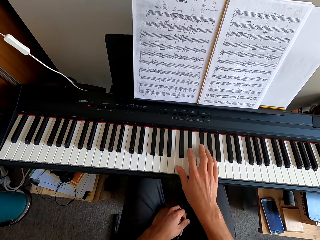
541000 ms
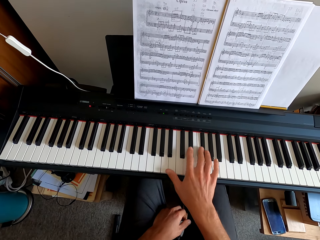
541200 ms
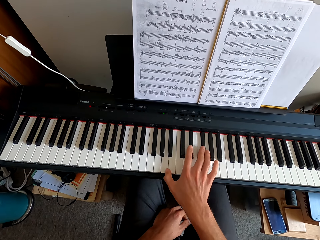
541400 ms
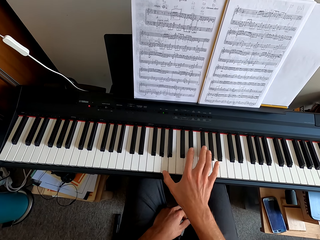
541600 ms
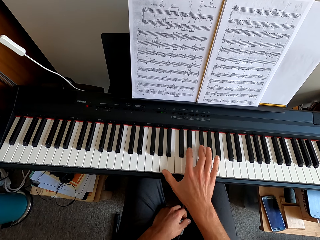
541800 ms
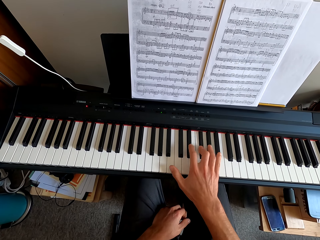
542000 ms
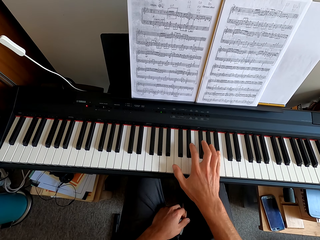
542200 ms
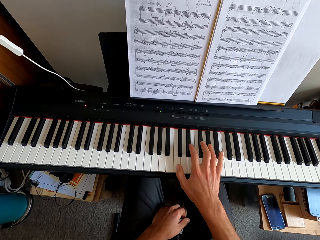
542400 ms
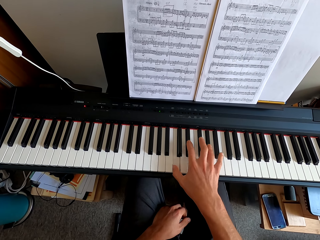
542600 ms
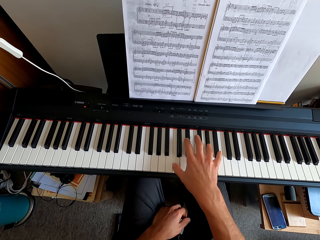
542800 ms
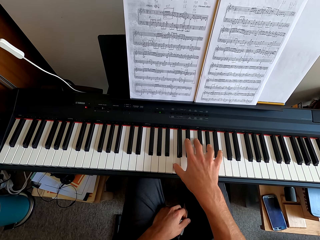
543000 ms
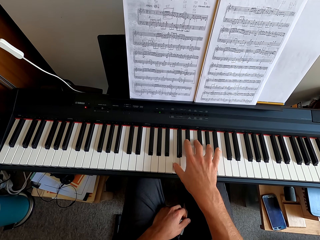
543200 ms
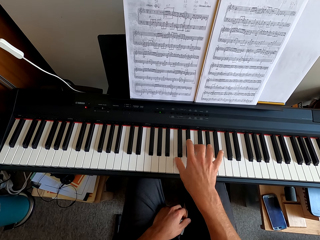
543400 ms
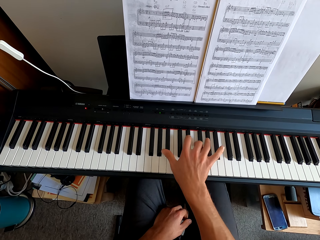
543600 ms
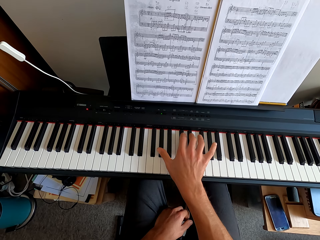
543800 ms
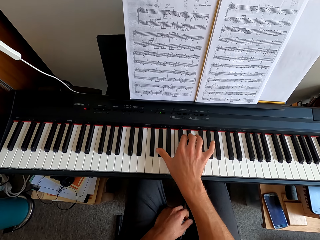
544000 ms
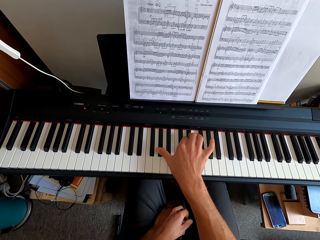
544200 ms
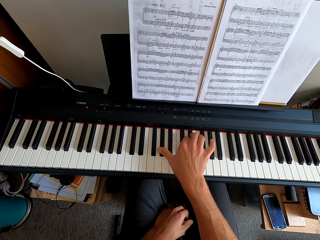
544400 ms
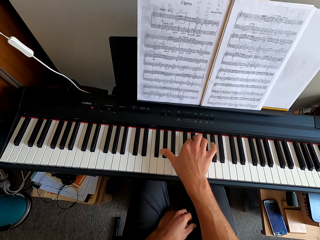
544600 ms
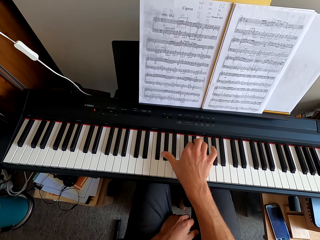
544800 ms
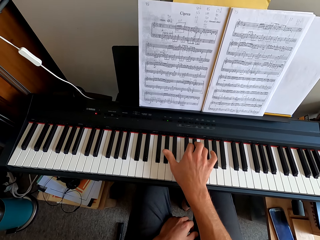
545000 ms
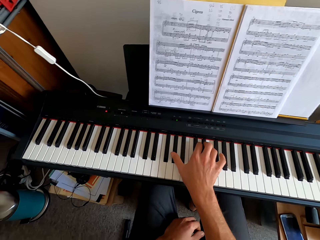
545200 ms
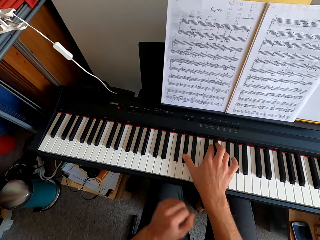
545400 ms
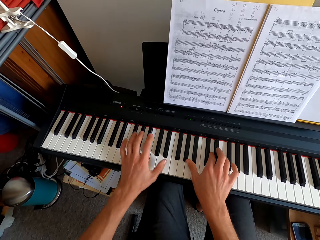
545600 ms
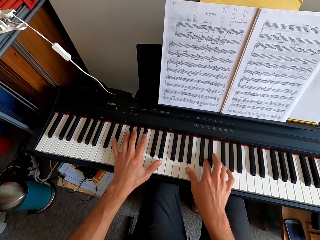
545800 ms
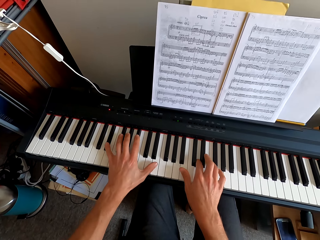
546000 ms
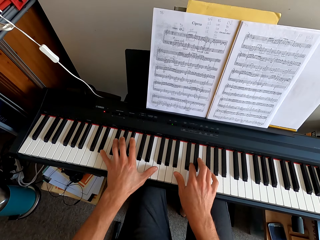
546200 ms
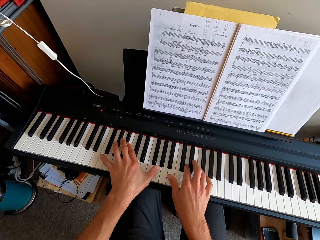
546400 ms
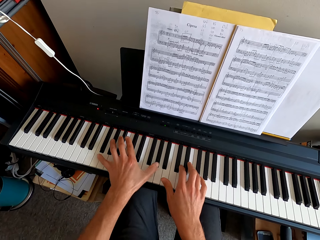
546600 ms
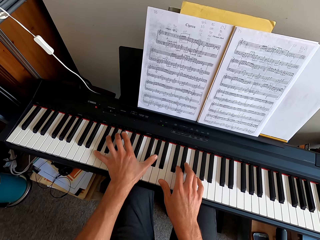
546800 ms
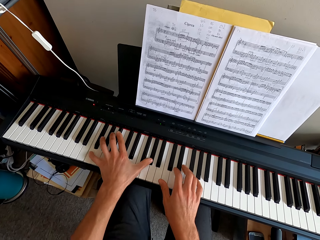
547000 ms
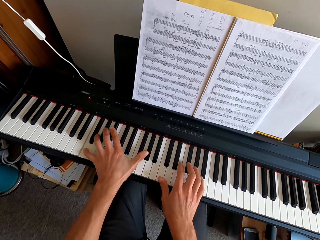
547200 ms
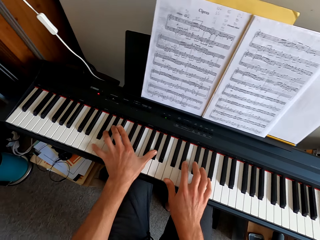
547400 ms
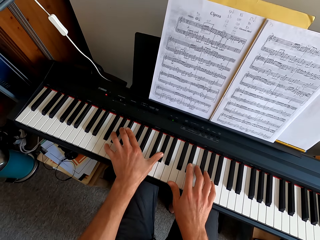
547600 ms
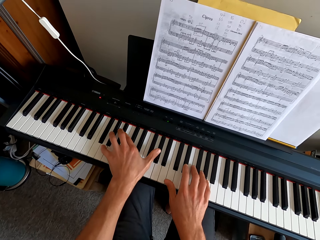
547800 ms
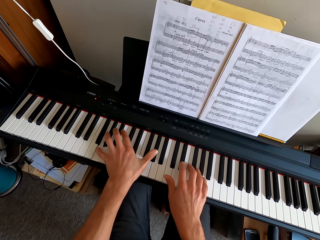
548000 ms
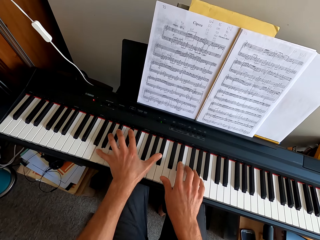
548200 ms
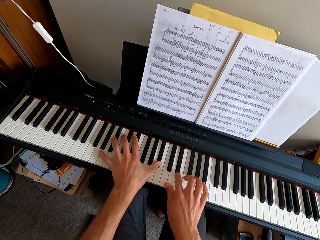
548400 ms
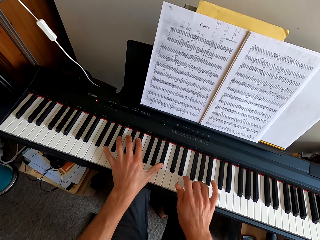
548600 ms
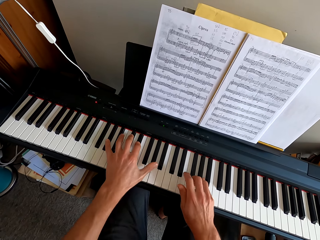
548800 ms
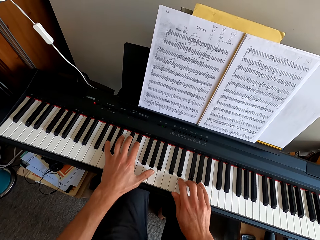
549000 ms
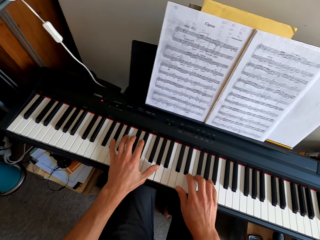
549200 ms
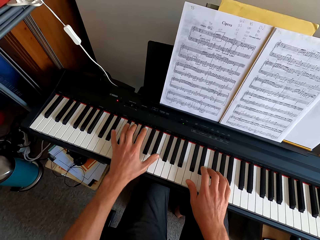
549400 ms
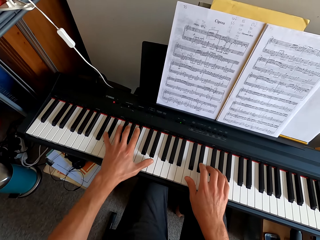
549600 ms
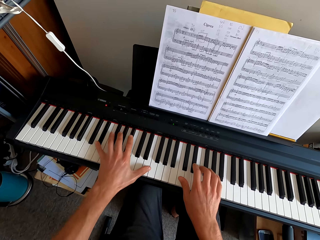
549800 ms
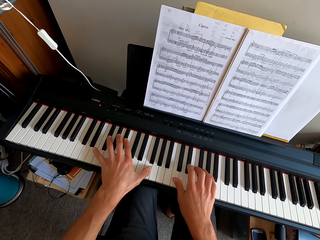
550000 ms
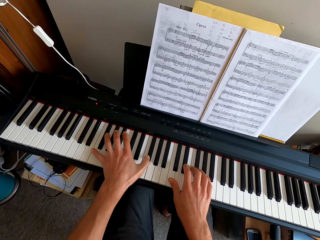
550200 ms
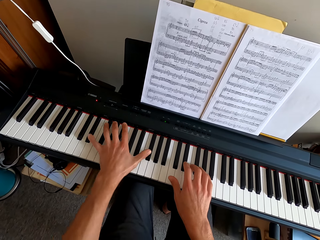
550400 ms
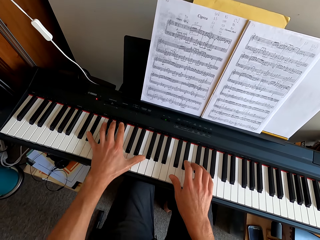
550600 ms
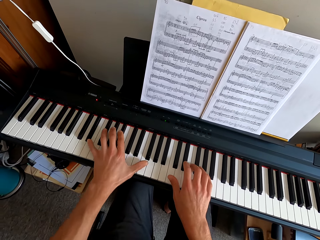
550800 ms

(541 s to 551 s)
The camera wearer plays the keyboard with both hands.

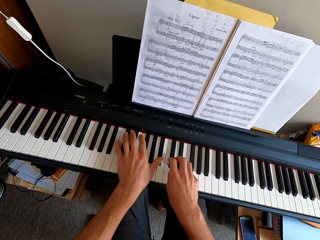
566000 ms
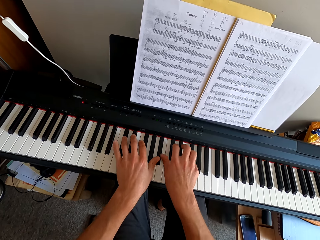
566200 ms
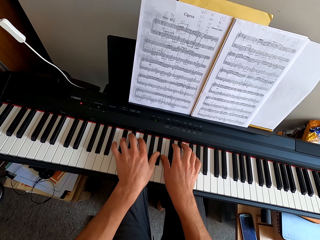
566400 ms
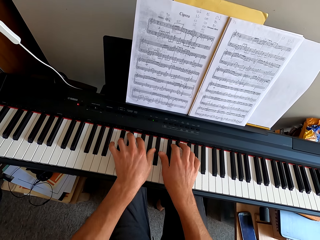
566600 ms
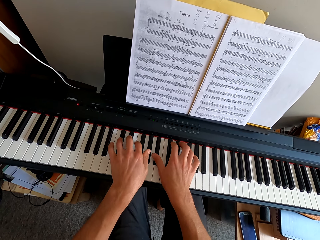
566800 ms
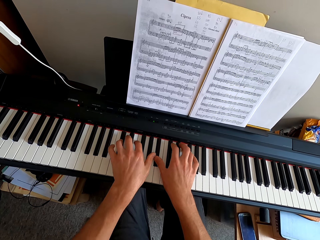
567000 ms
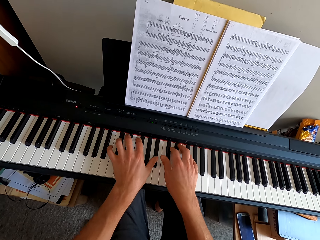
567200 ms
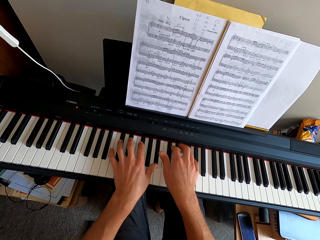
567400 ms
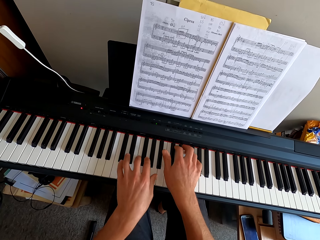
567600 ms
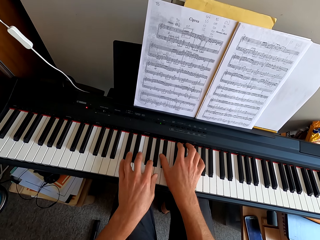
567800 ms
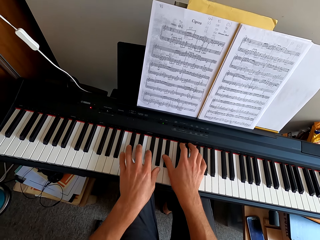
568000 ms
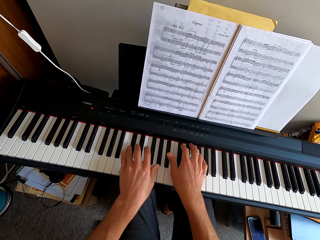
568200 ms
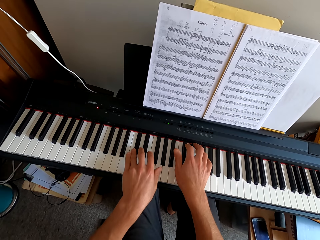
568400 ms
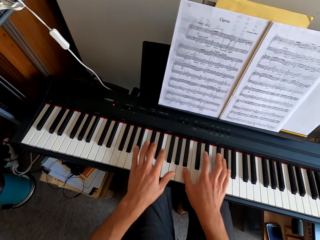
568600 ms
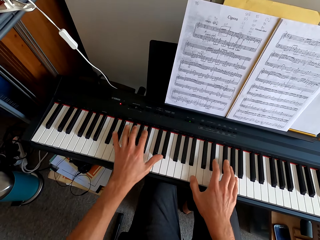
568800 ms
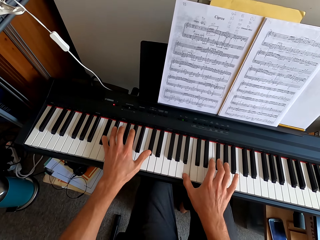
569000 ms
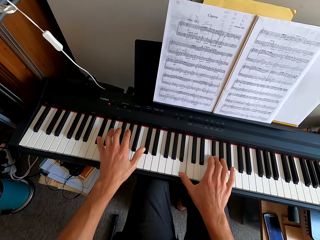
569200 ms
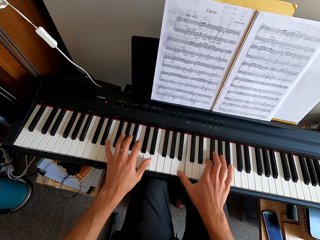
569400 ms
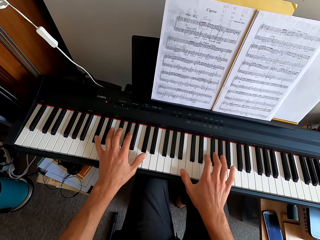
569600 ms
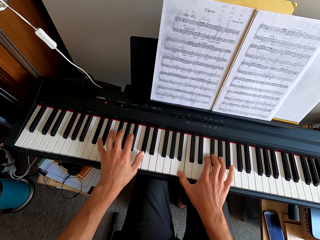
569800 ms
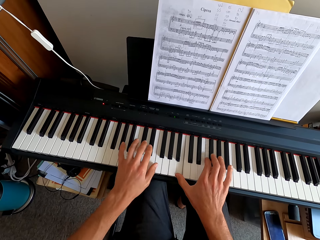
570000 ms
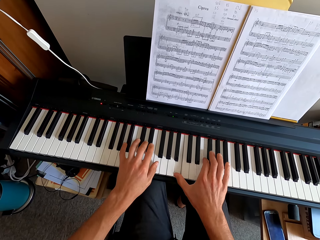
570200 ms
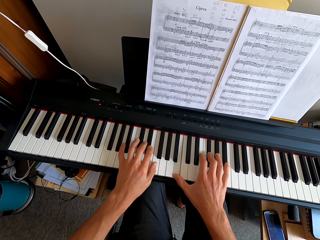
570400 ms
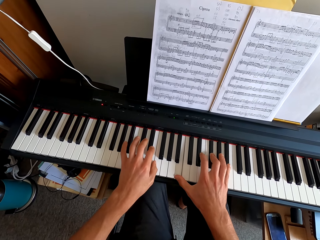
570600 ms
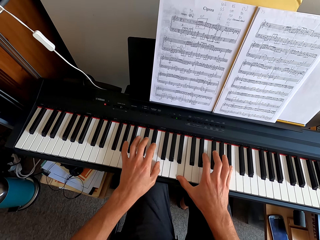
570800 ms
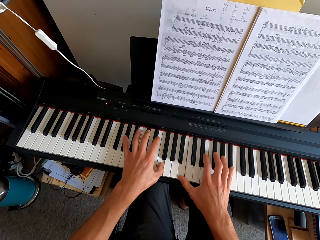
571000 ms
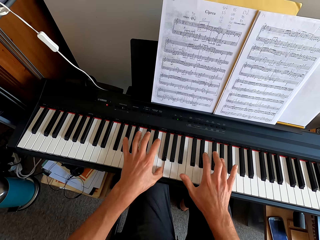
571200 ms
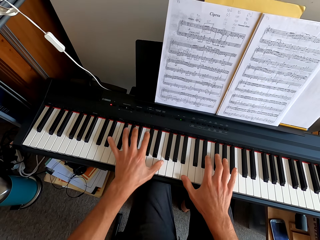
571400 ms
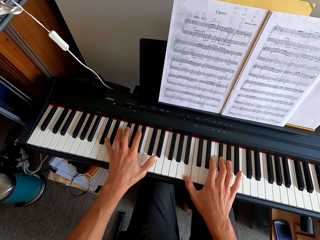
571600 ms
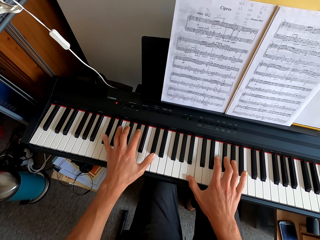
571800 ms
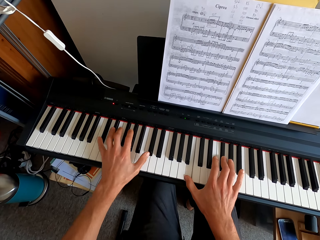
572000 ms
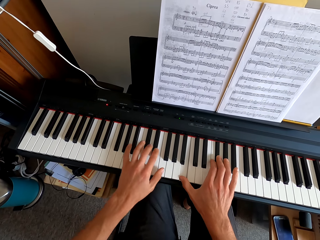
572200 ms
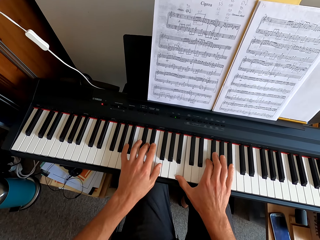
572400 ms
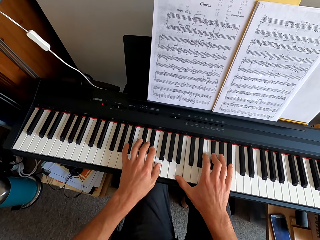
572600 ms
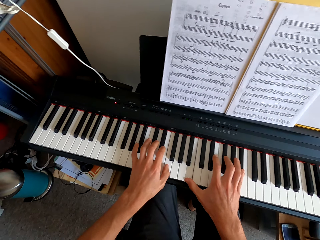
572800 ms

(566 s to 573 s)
The camera wearer is playing piano.

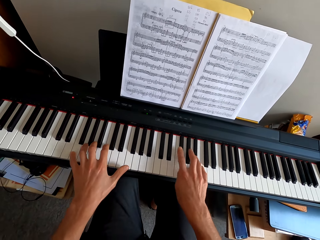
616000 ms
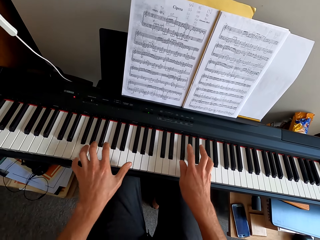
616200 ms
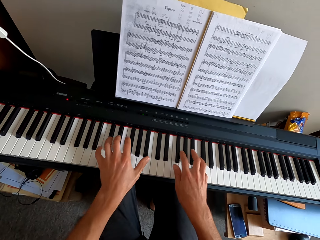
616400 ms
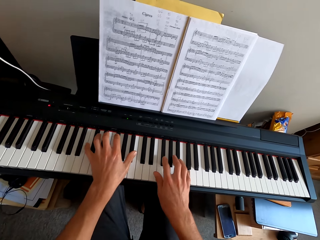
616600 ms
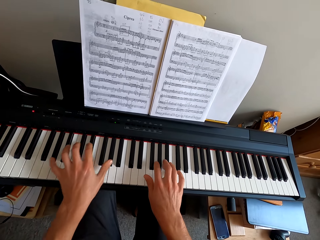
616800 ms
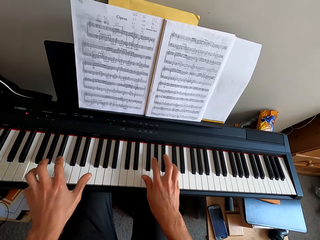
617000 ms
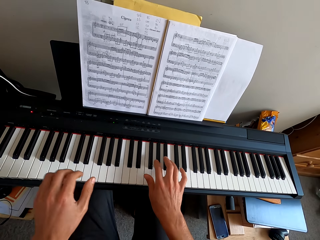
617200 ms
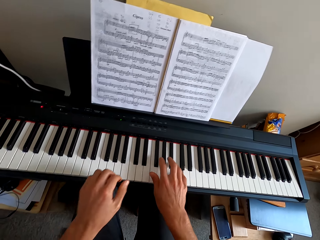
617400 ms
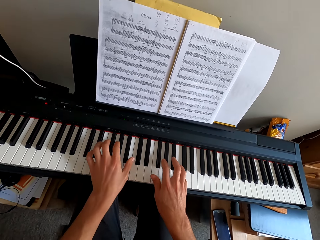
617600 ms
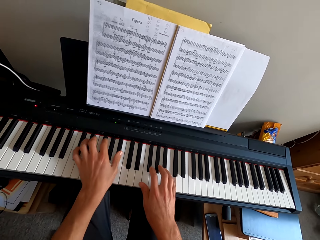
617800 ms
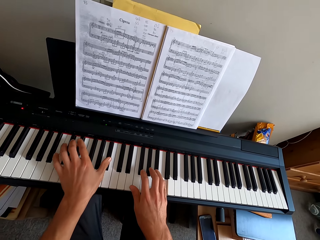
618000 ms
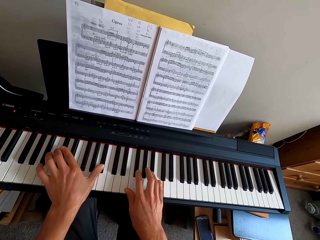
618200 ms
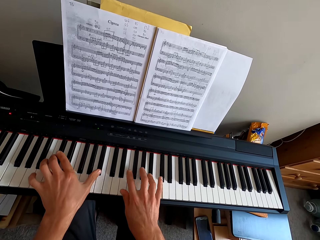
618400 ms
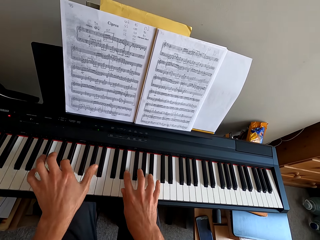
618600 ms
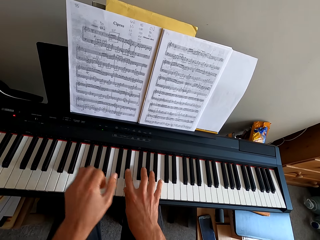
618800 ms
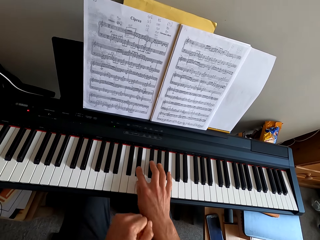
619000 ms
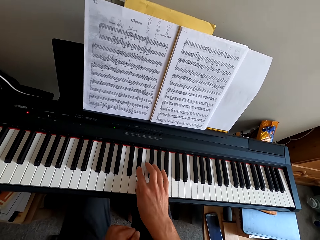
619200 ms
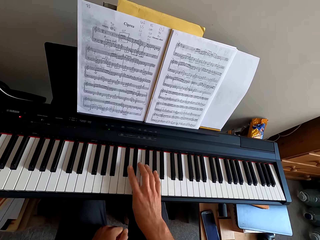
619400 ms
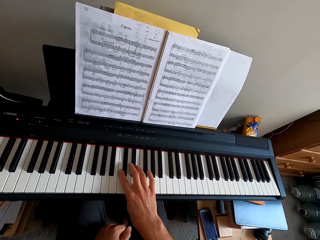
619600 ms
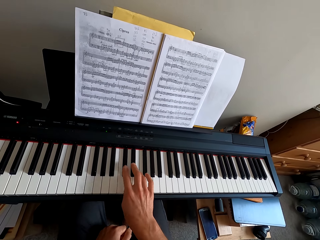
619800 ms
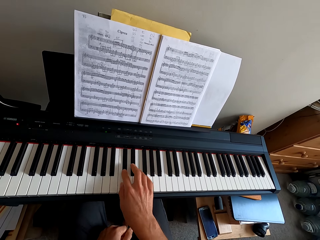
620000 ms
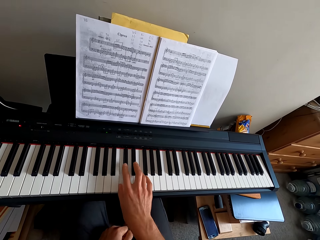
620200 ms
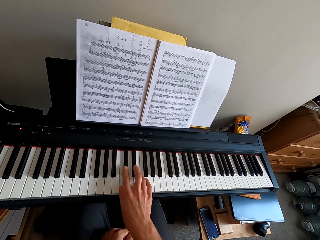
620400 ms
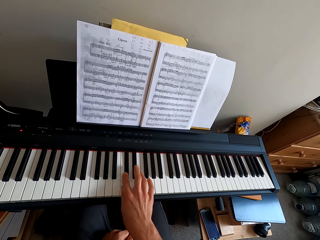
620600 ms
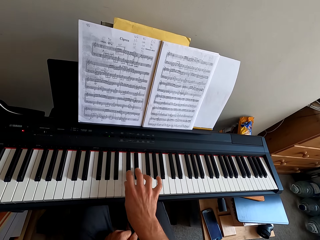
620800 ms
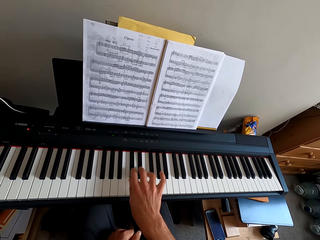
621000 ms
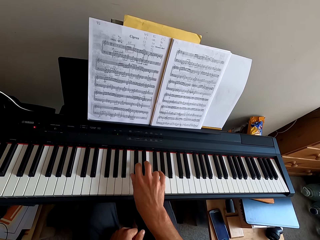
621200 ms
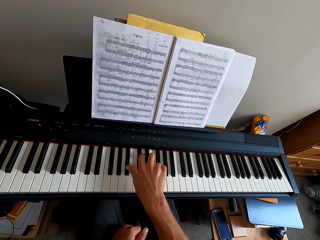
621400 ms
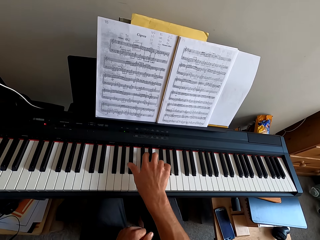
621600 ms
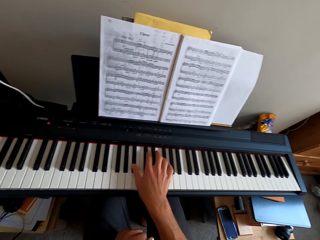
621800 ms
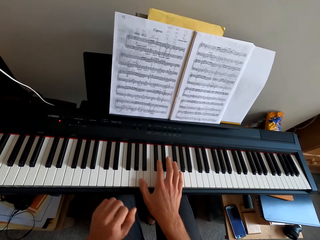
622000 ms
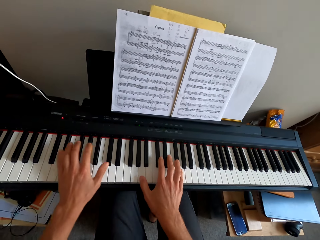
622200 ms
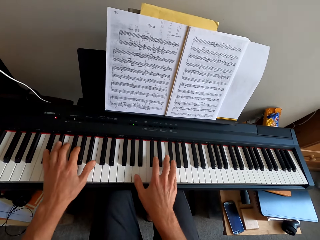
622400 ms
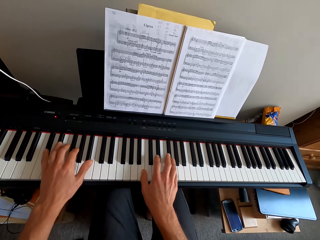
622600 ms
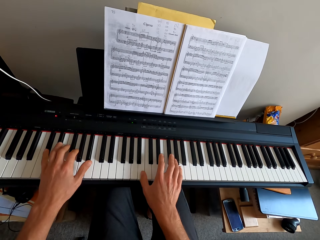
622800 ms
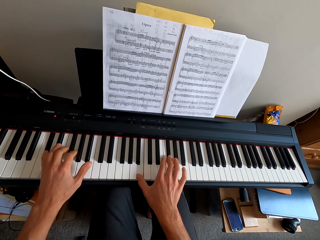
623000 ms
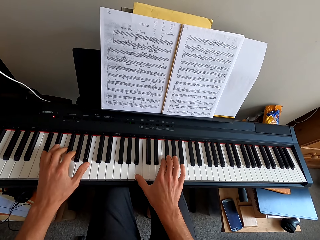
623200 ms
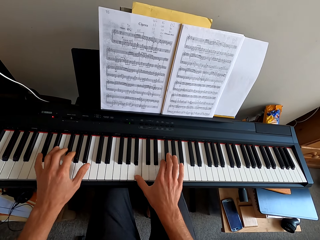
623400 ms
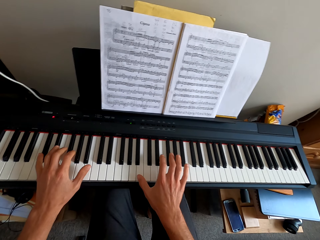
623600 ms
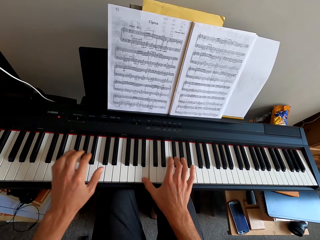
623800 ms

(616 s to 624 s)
The camera wearer pulls his hand off the keyboard. He plays the keyboard with both hands. He pulls his hand off the keyboard. He plays the keyboard. He plays the keyboard with both hands.
